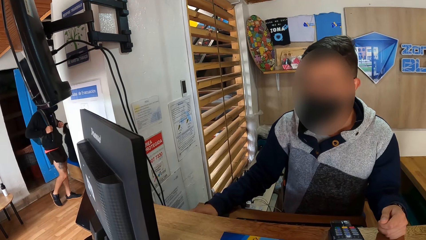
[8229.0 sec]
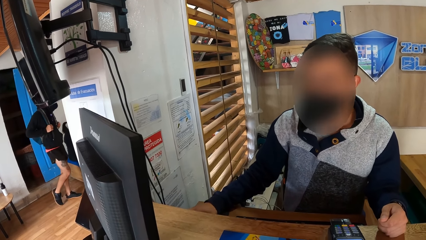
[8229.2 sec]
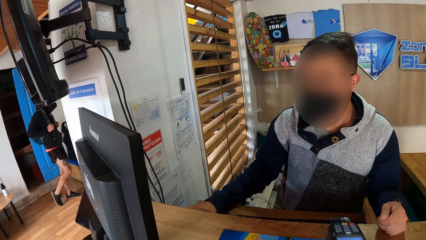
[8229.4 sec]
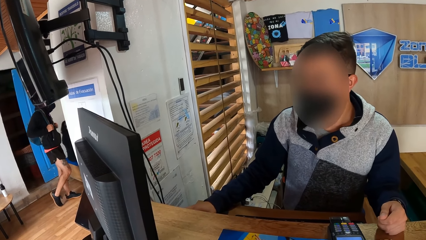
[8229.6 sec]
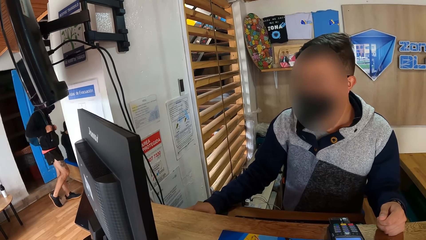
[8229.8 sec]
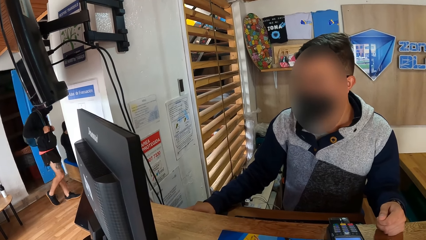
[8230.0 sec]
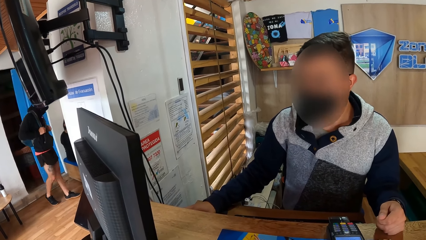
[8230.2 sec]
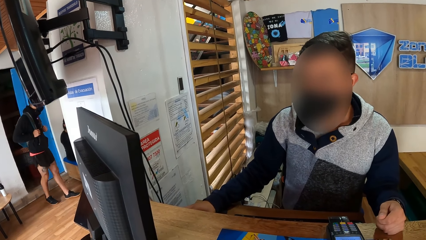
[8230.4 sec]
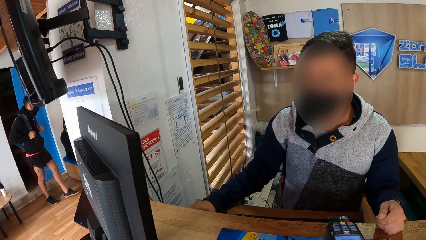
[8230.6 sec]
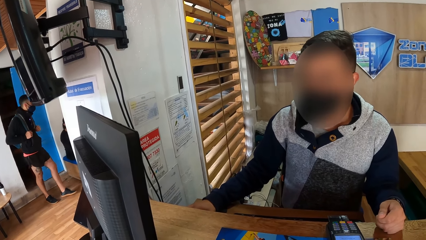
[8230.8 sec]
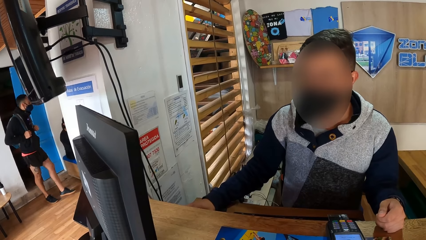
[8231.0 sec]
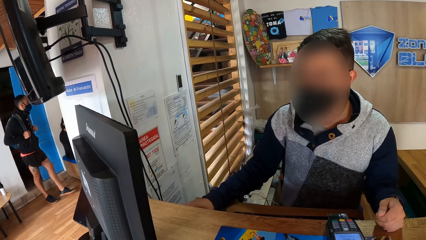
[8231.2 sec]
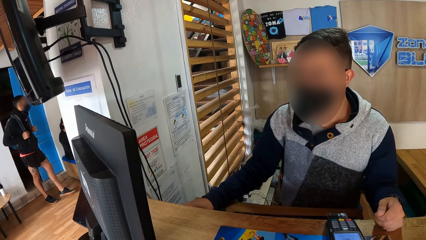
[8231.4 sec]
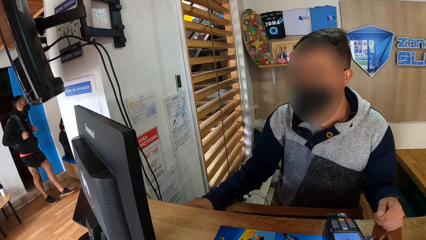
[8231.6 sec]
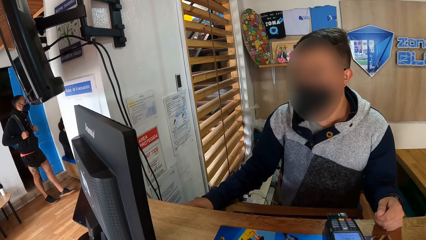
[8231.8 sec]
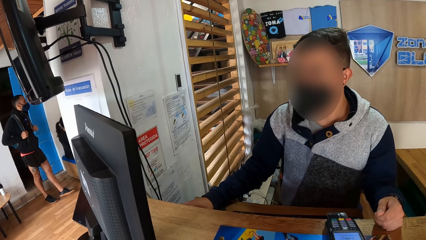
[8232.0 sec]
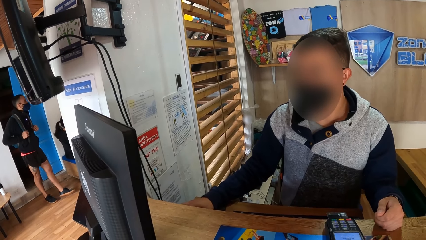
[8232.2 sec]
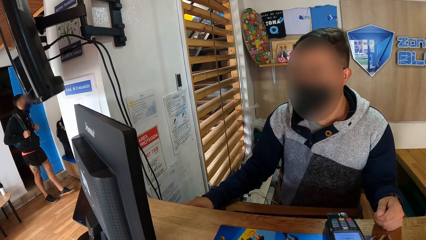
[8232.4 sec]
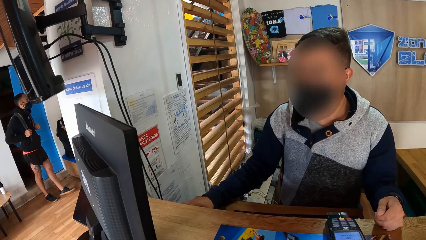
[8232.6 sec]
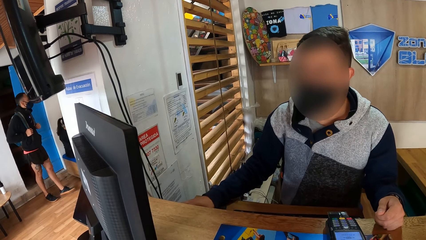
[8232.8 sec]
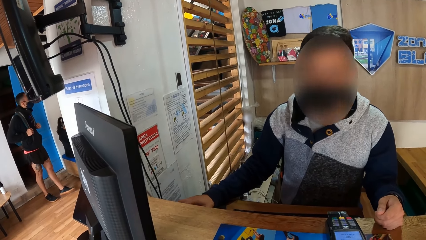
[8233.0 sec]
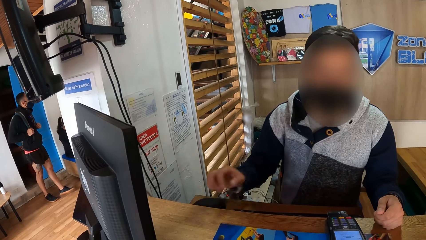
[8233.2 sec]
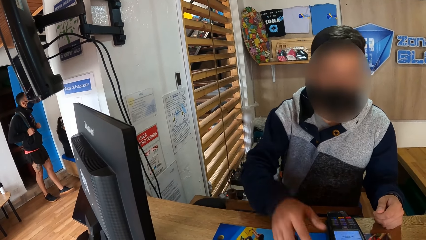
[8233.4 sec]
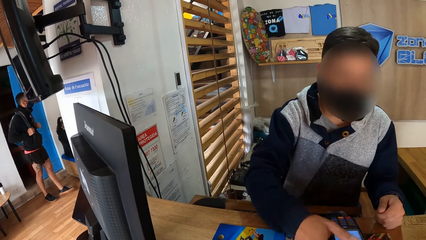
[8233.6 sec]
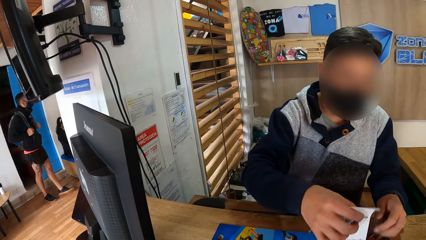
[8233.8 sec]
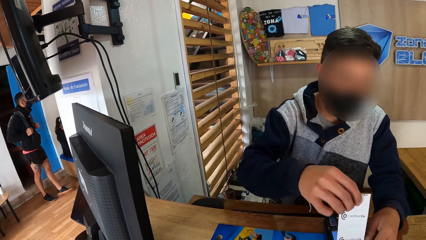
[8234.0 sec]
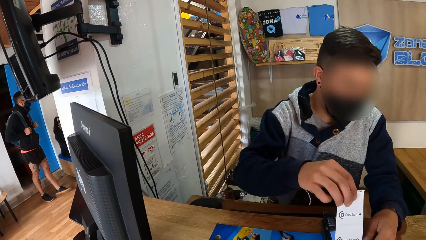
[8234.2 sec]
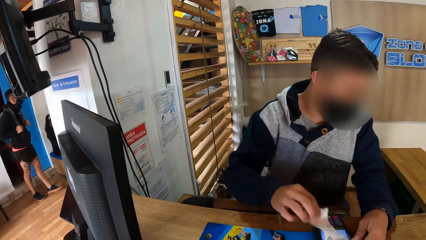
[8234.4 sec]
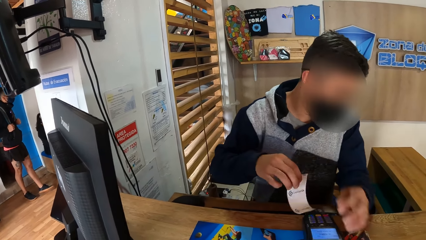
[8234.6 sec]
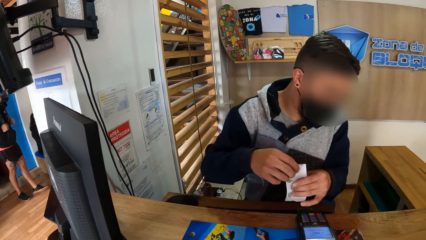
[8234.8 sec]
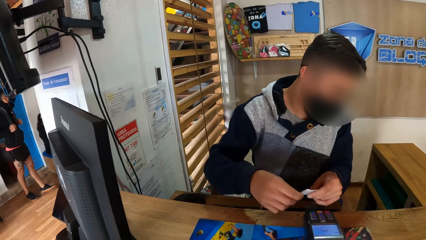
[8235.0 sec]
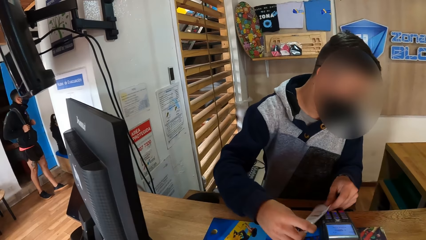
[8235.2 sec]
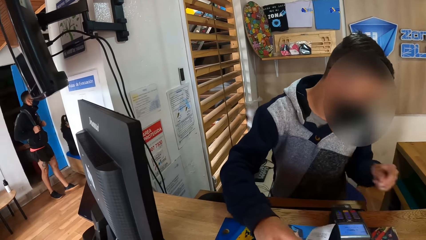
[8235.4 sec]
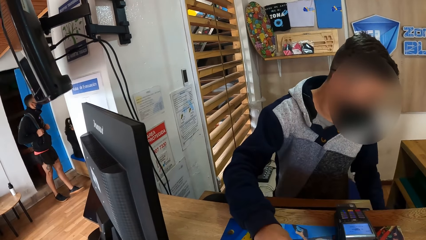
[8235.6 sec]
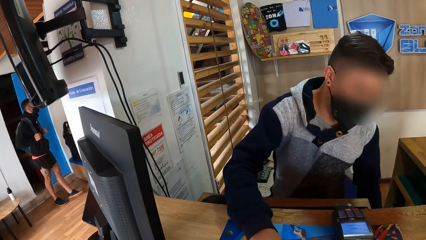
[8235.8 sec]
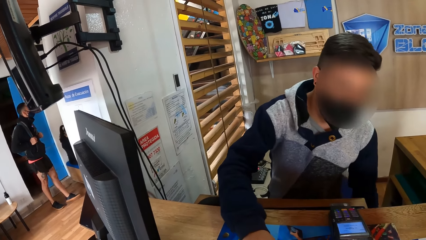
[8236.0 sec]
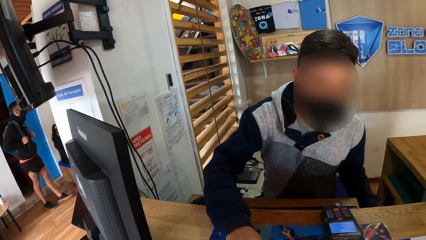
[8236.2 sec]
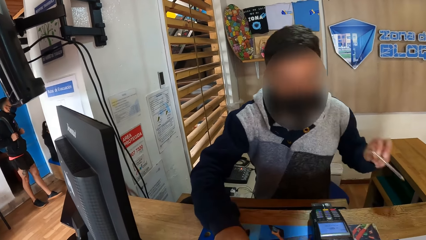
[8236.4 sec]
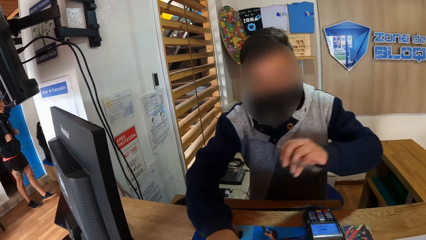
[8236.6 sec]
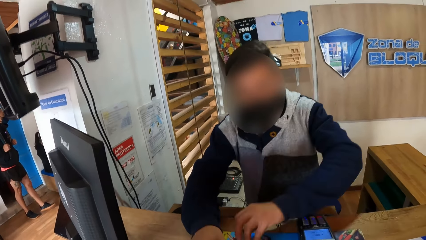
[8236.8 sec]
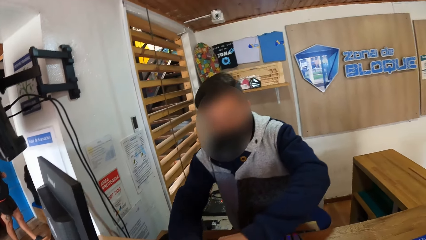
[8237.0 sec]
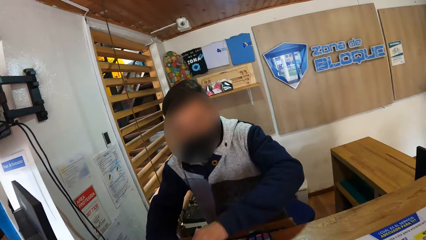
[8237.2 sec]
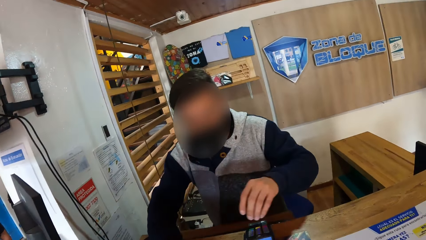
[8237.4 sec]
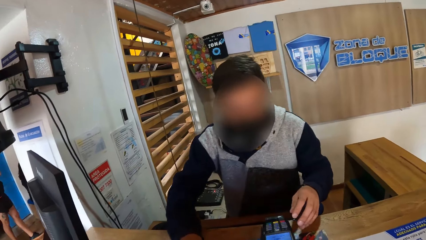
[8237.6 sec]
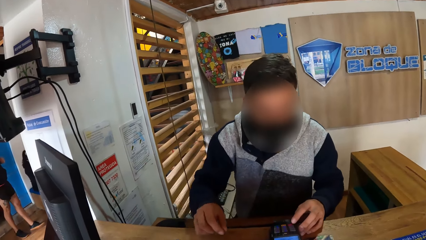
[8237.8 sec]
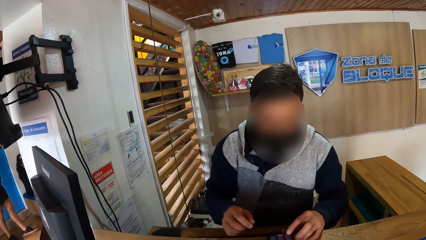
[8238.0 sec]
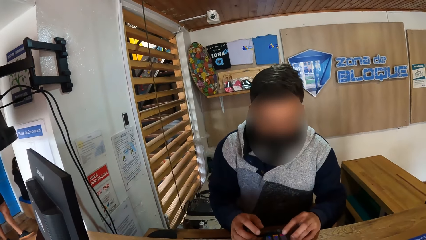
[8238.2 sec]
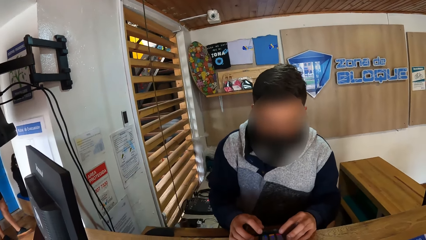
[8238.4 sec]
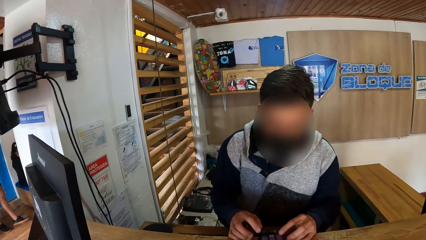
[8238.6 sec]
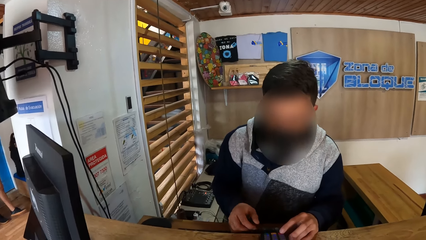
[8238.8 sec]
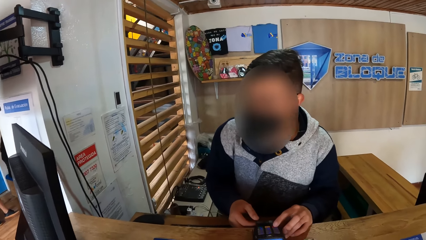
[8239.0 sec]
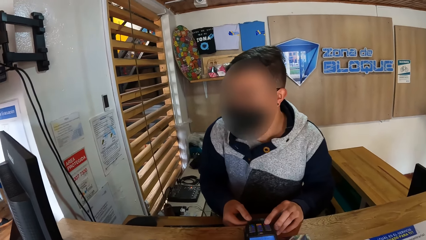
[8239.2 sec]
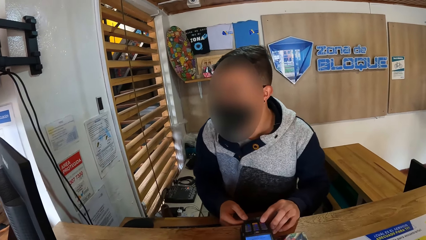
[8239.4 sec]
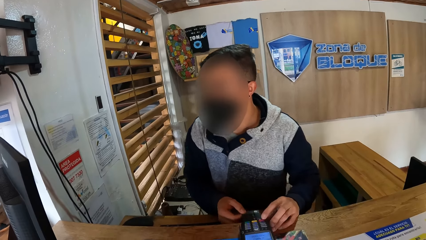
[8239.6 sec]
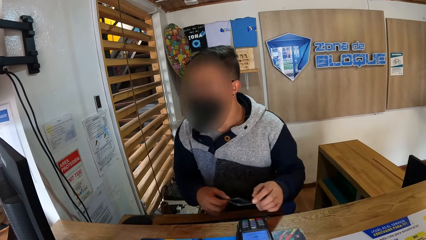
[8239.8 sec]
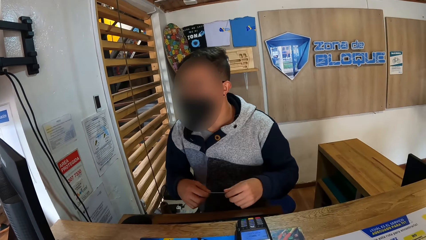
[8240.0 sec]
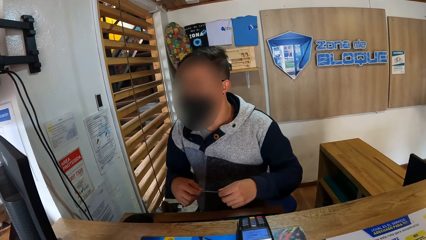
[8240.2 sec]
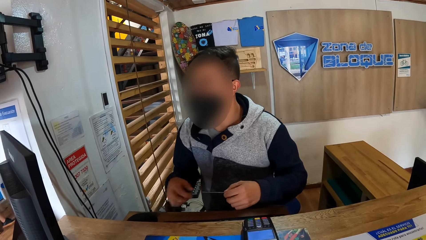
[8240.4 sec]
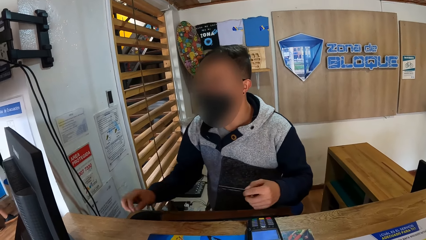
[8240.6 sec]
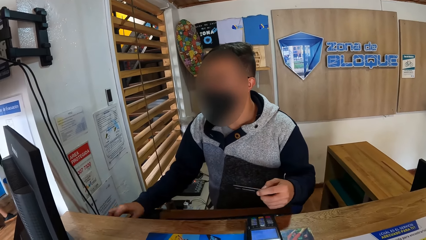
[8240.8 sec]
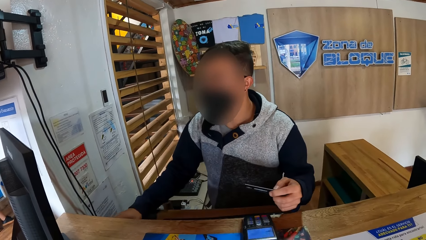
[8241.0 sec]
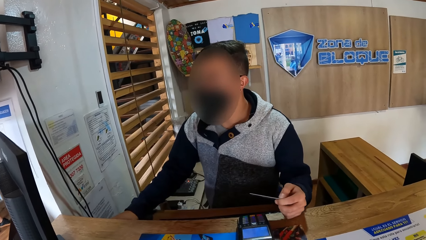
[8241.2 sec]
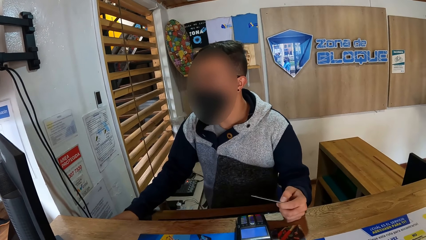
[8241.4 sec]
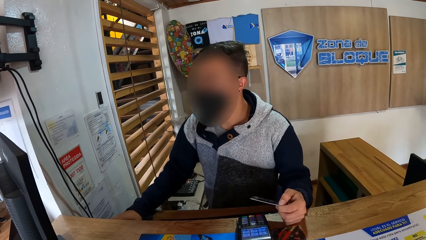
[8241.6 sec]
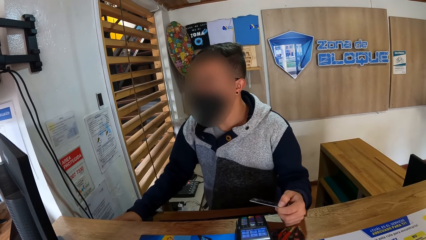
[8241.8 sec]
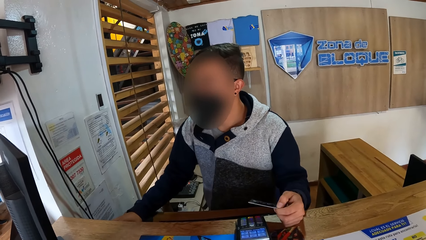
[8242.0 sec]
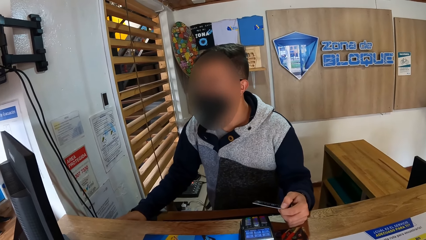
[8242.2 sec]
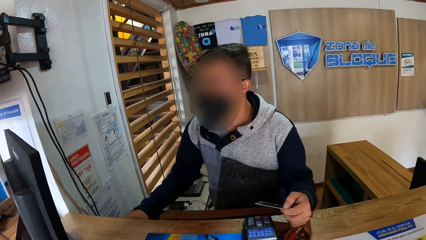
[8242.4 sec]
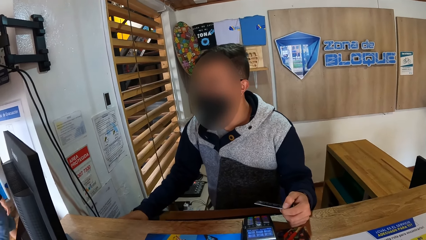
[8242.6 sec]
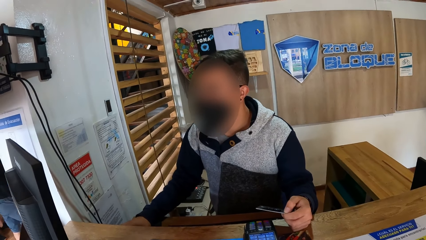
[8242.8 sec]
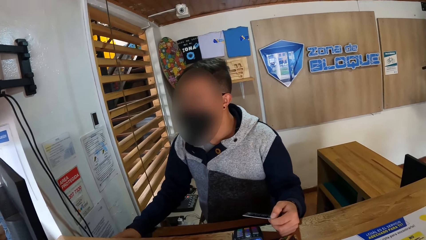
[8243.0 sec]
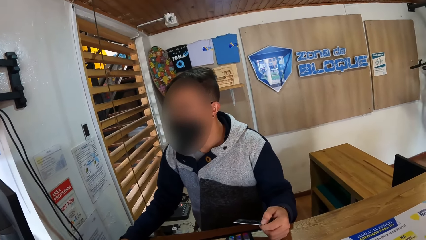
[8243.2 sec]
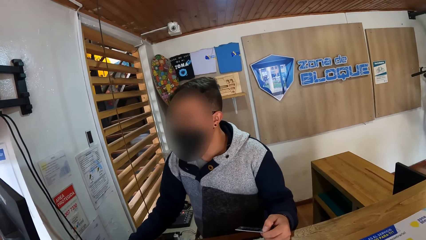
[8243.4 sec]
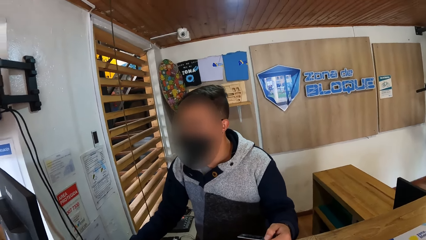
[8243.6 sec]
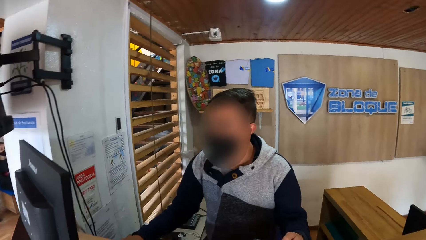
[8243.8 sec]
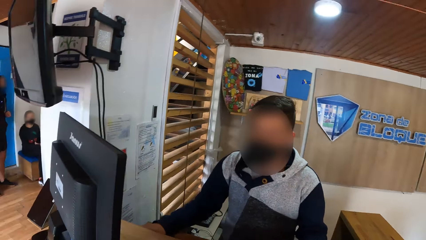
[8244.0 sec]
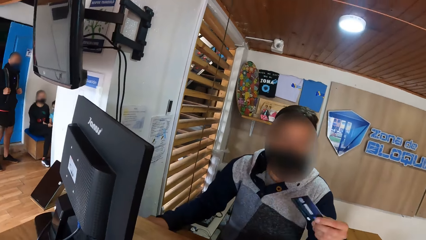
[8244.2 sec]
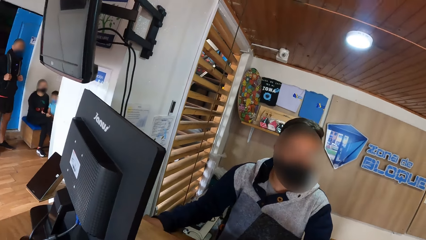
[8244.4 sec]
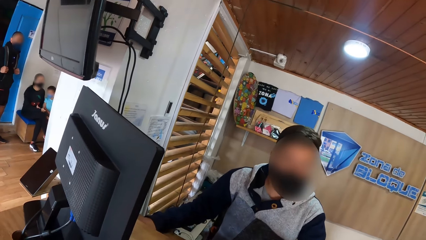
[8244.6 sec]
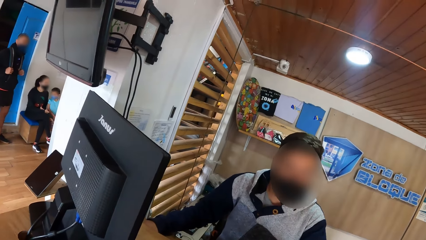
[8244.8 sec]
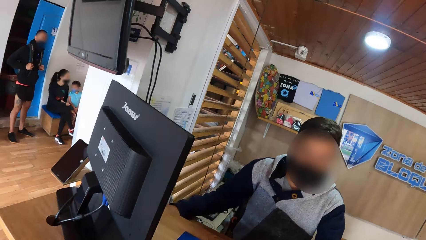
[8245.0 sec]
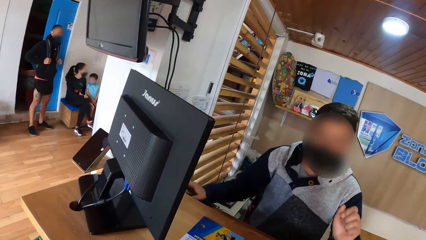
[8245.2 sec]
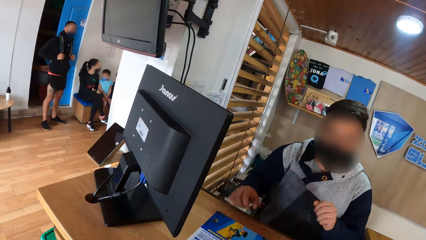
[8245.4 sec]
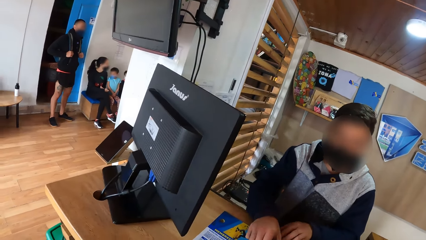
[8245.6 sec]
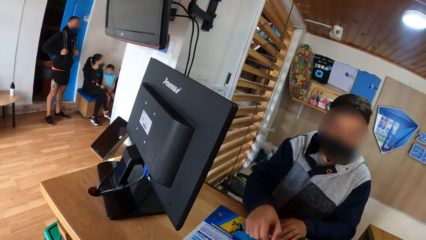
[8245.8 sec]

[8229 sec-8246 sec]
The camera wearer operates the computer. The receptionist cuts a receipt from the credit card machine with his right hand. The receptionist touches the credit card machine with his left hand and touches the receipt with his left hand. The receptionist picks up the receipt. The receptionist passes the receipt to the camera wearer with his right hand and passes a pen to the camera wearer with his left hand. The receptionist picks up the pen. The receptionist removes a credit card from the credit card machine with his right hand, passes the credit card to his left hand from his right hand, and operates a computer mouse with his right hand.
